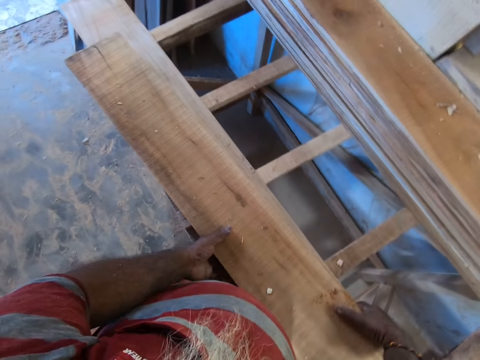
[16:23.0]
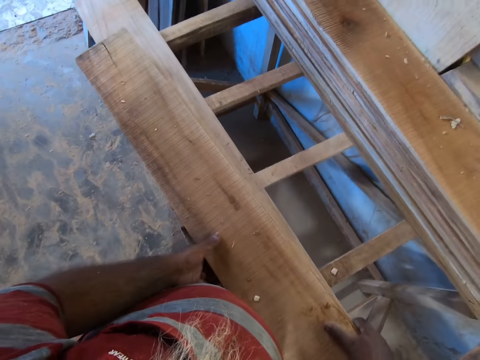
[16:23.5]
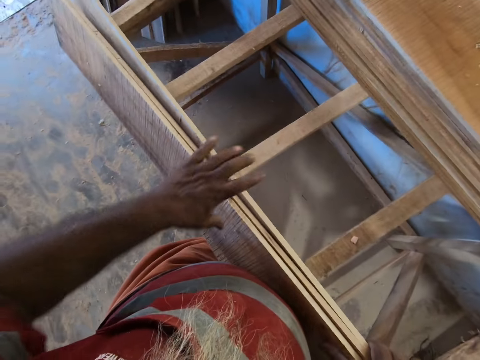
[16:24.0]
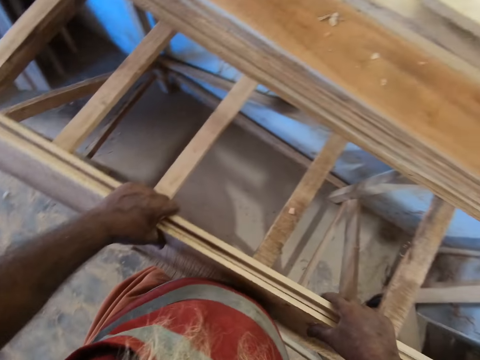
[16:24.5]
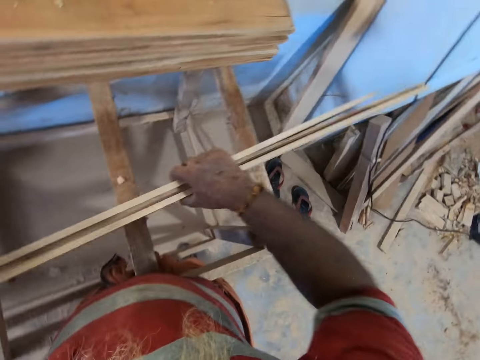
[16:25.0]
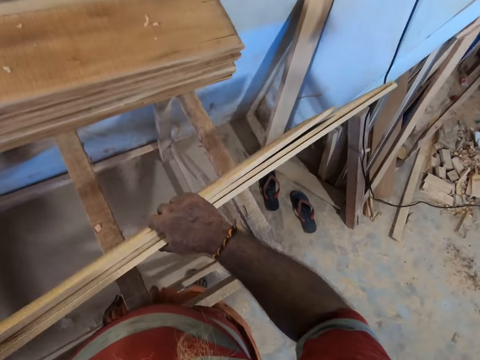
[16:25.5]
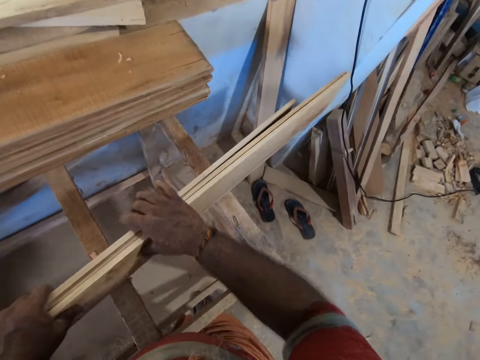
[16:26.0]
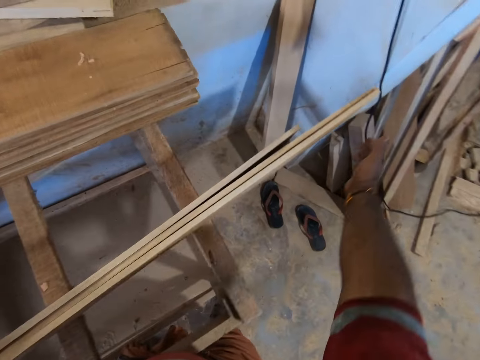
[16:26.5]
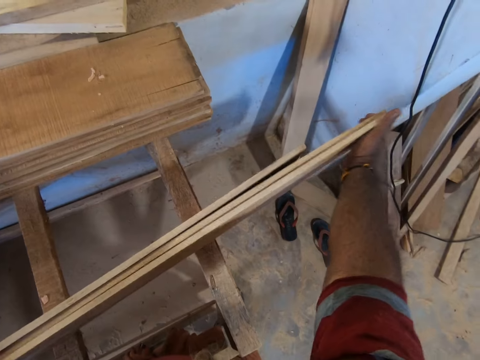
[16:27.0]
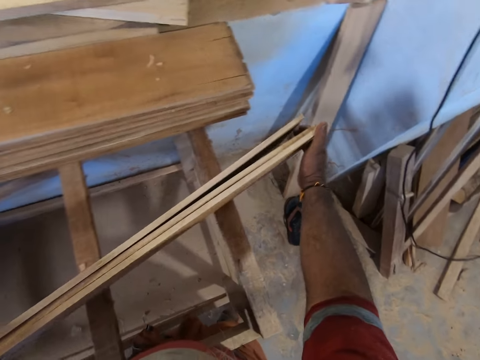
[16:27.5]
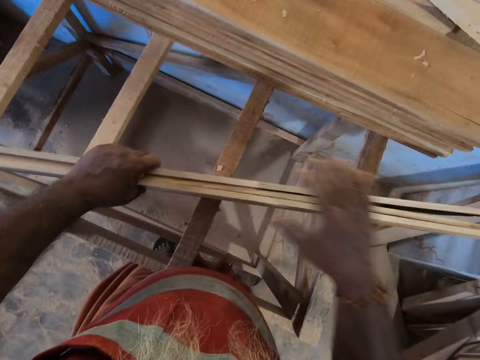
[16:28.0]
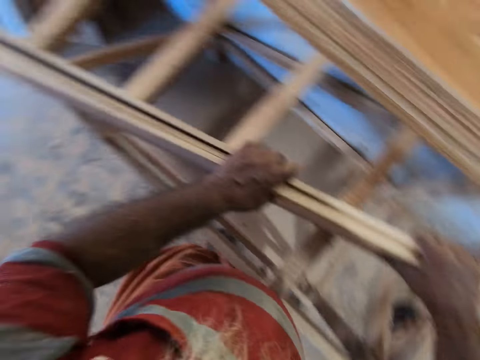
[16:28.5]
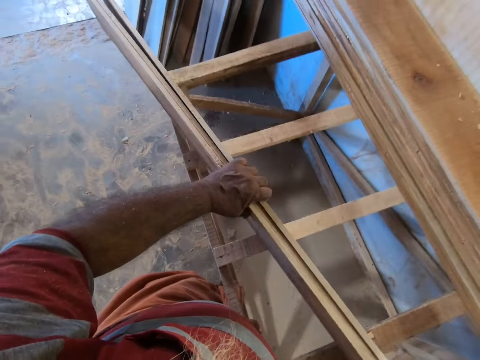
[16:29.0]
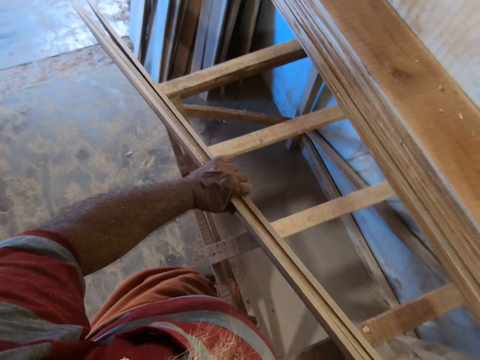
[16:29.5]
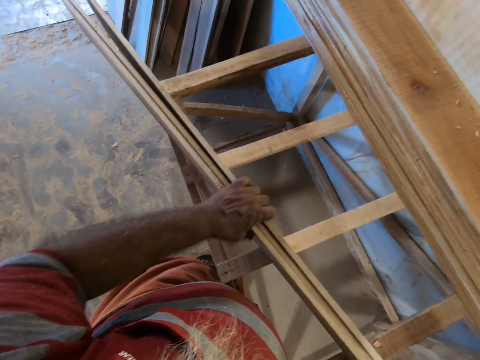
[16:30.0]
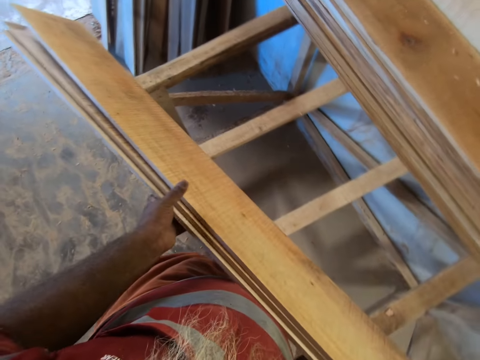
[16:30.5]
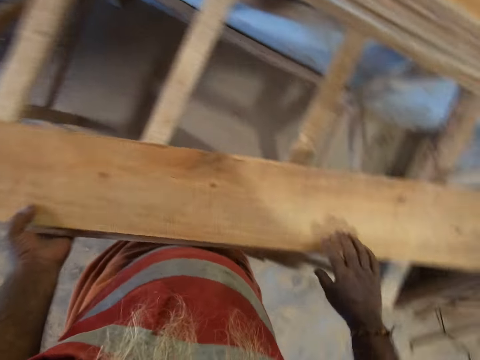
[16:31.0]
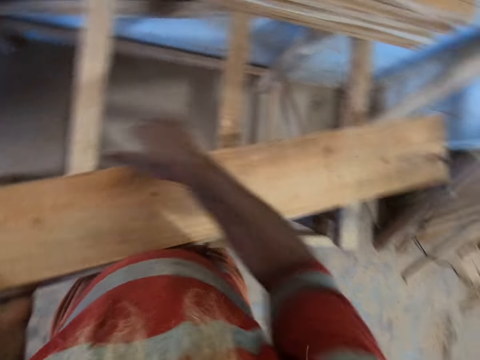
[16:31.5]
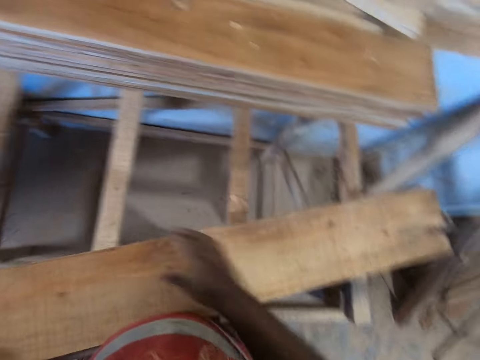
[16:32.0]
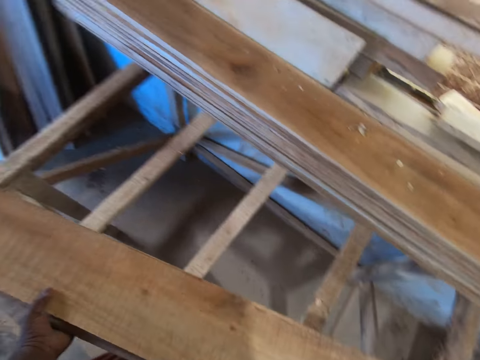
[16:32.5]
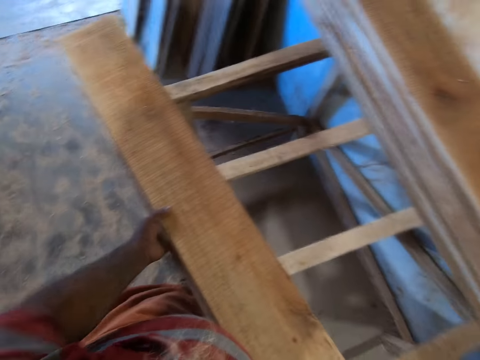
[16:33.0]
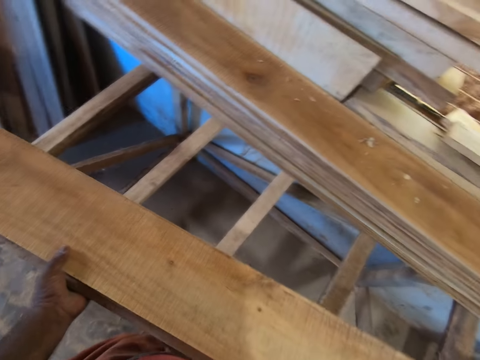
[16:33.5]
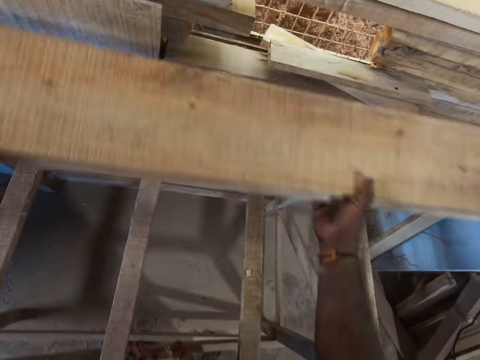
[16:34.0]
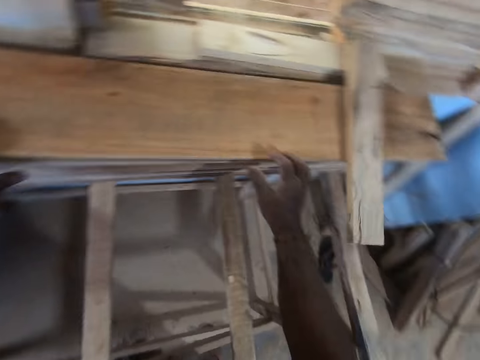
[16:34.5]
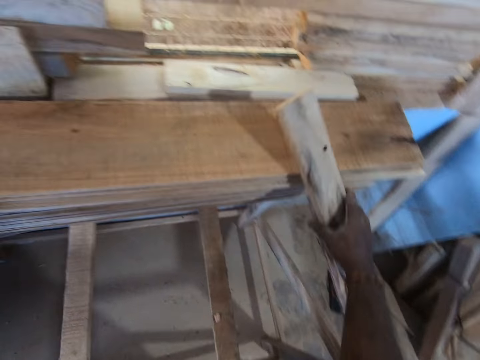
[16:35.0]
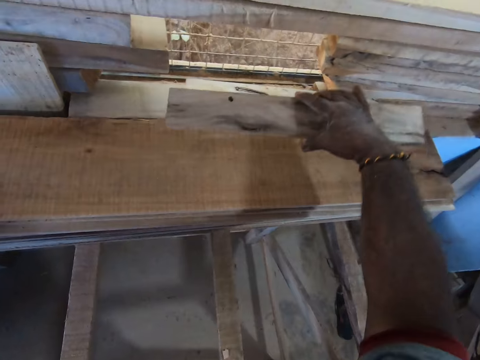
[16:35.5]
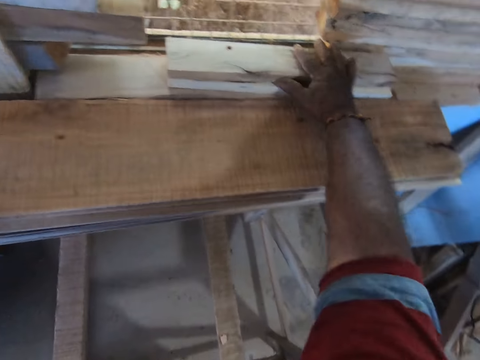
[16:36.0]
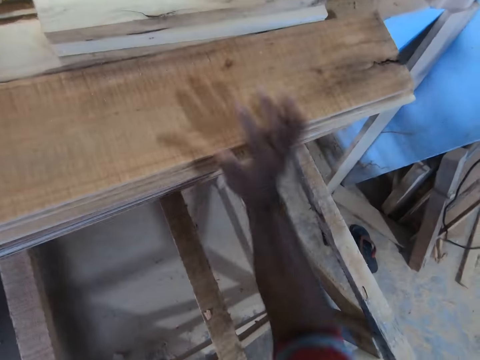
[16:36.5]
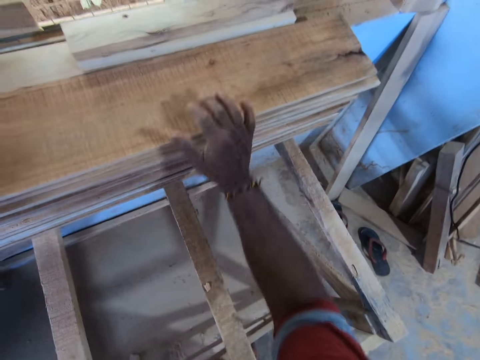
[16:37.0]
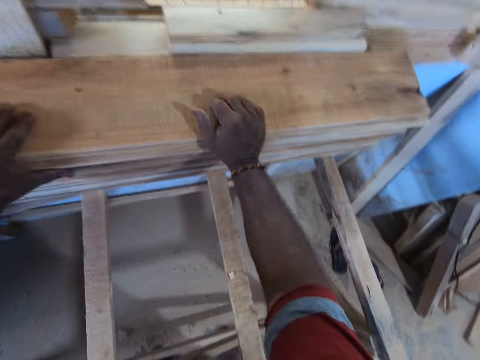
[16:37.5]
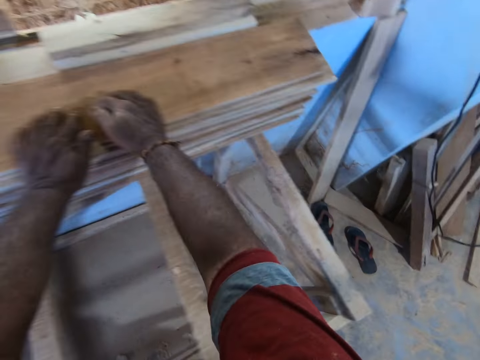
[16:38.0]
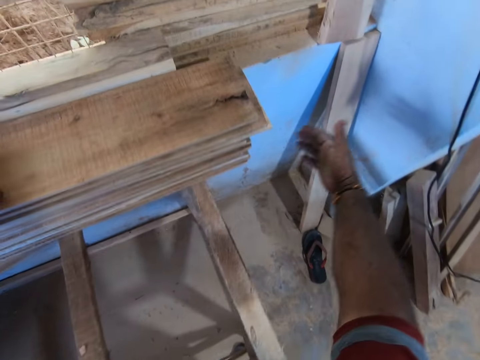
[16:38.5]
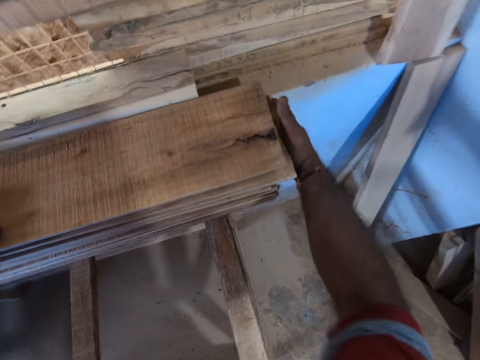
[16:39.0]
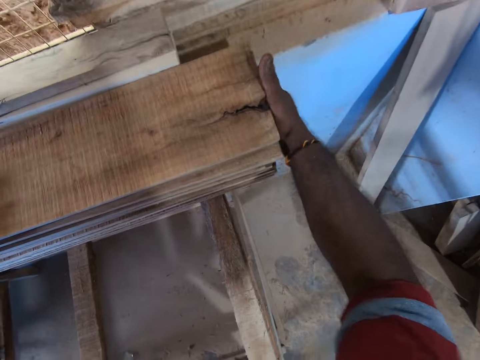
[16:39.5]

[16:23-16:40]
The camera wearer picks some planks or timber on the platform with both hands. He adjusts the planks in both hands. He pushes the timber. He lifts the planks on the platform with both hands. He drops the planks in both hands on the platform. He picks the plank on the platform with his right hand. He drops the plank in his right hand on the platform. He picks a piece of timber and places the piece of timber on the wall. He adjusts the planks on the platform with his right hand. He pushes the timber.

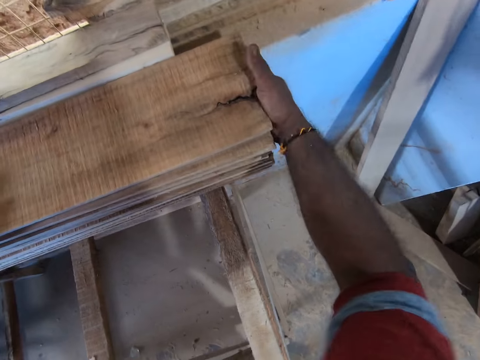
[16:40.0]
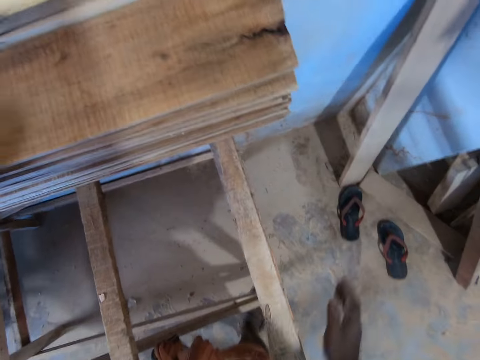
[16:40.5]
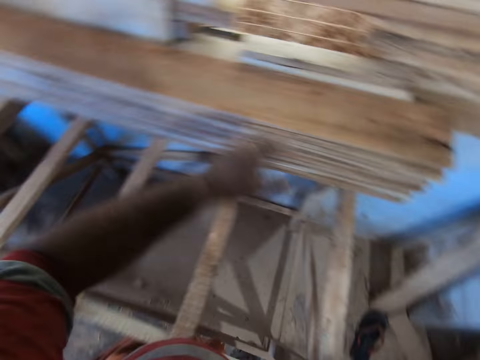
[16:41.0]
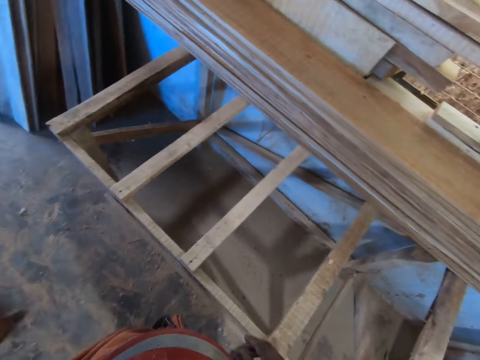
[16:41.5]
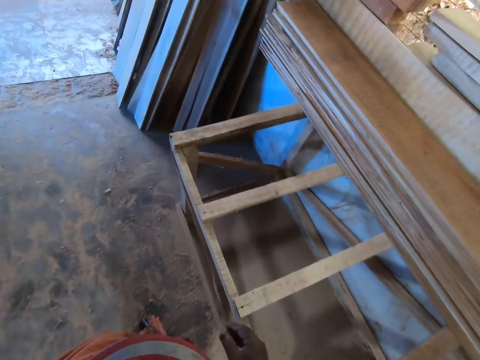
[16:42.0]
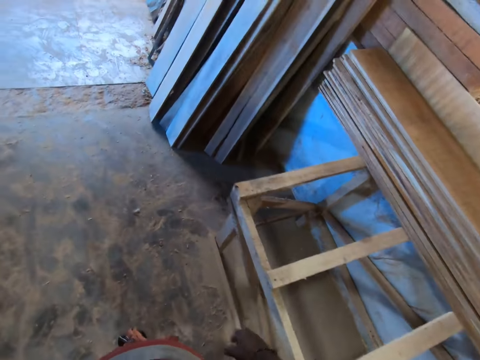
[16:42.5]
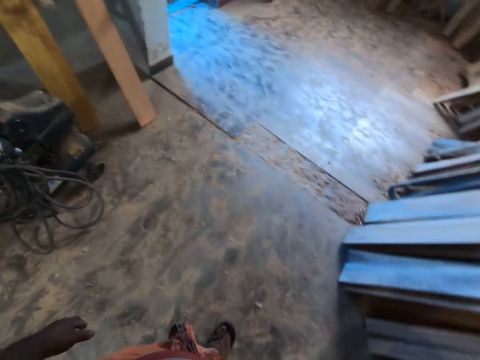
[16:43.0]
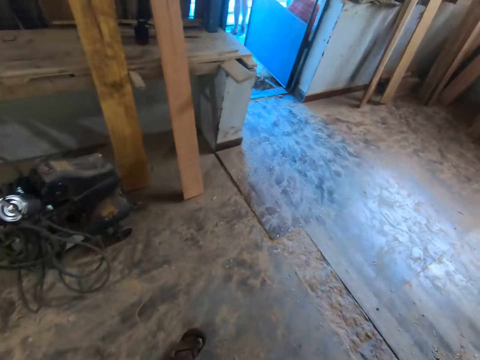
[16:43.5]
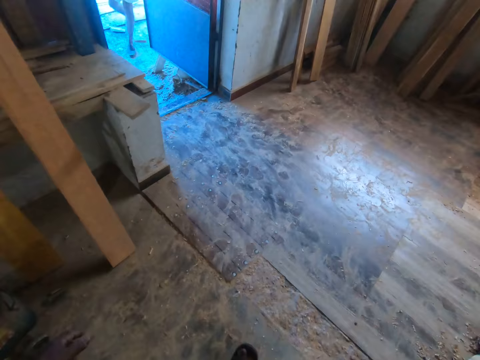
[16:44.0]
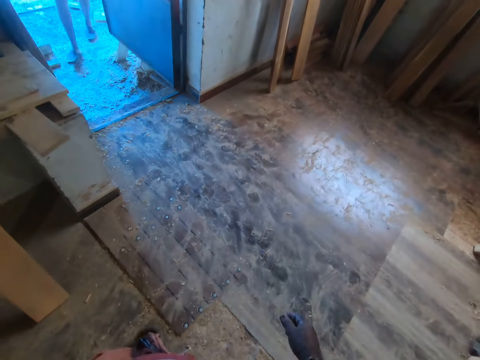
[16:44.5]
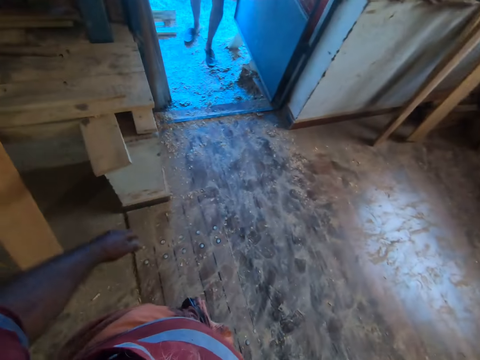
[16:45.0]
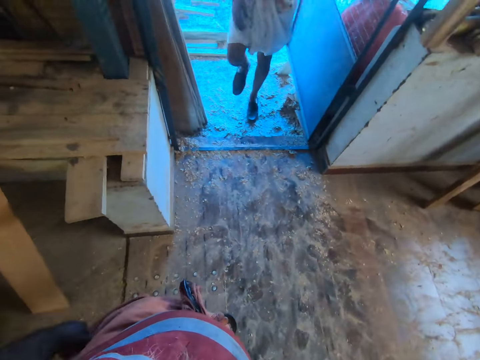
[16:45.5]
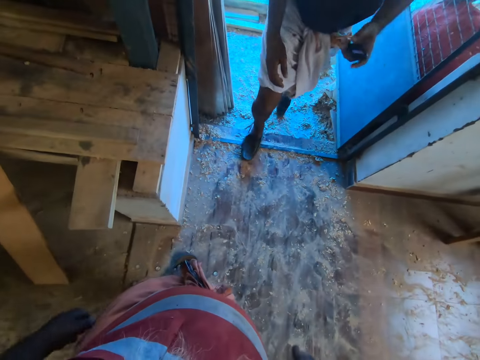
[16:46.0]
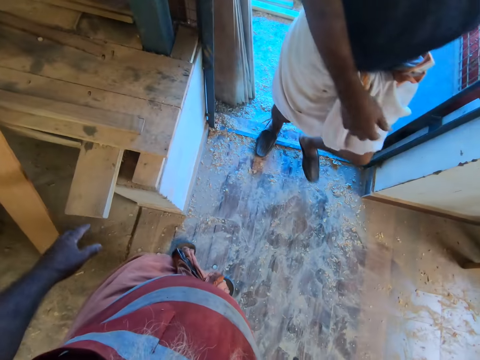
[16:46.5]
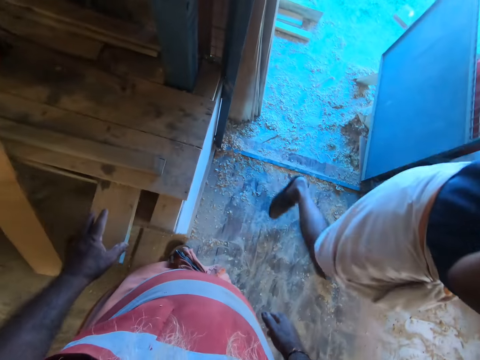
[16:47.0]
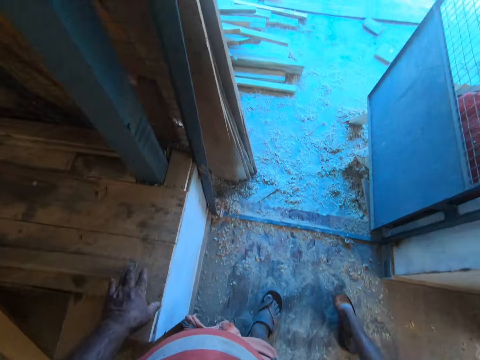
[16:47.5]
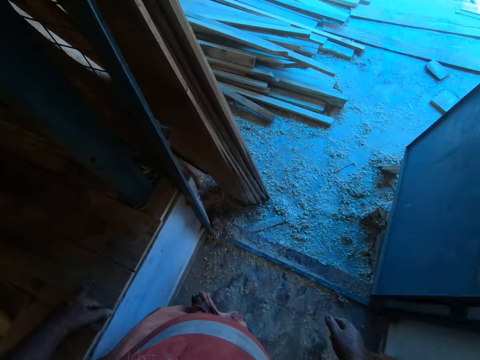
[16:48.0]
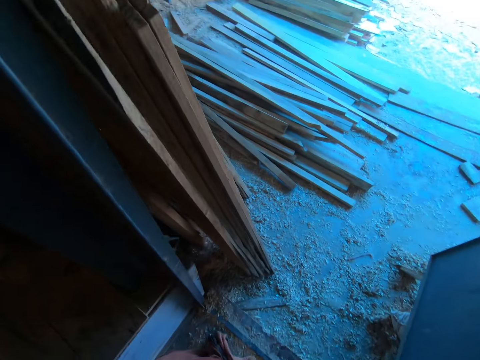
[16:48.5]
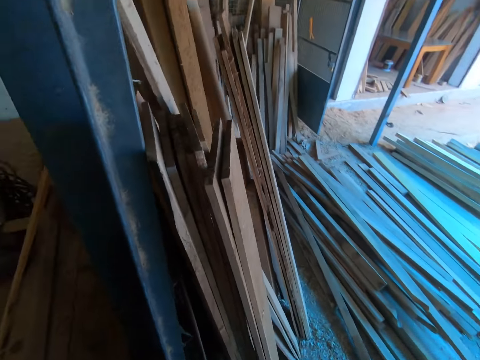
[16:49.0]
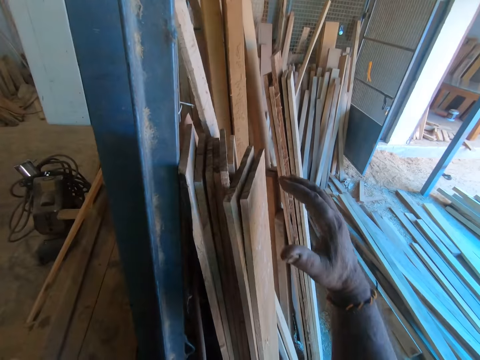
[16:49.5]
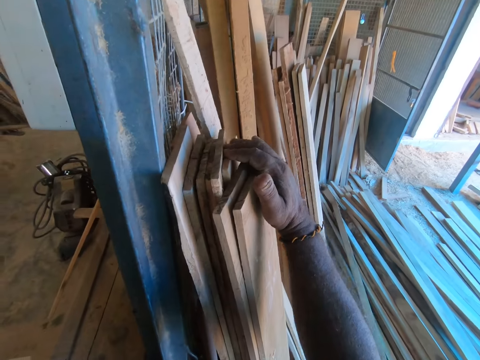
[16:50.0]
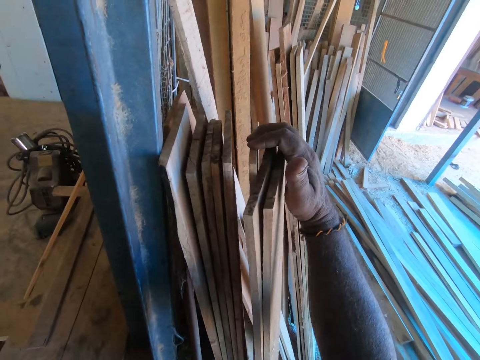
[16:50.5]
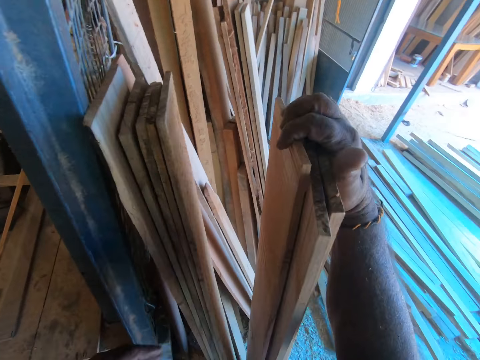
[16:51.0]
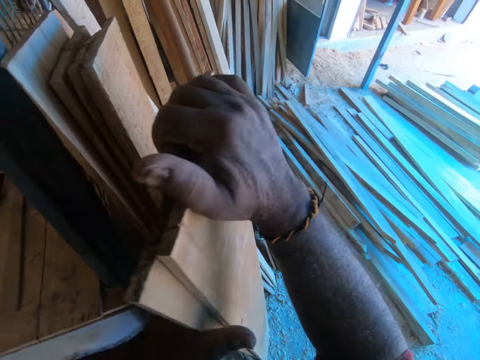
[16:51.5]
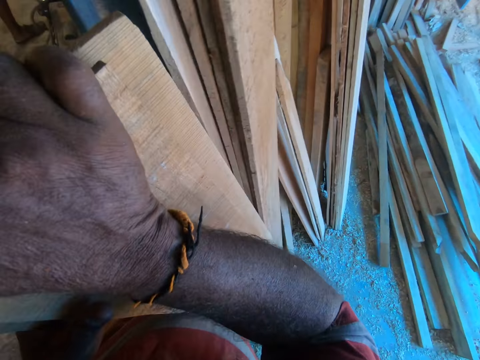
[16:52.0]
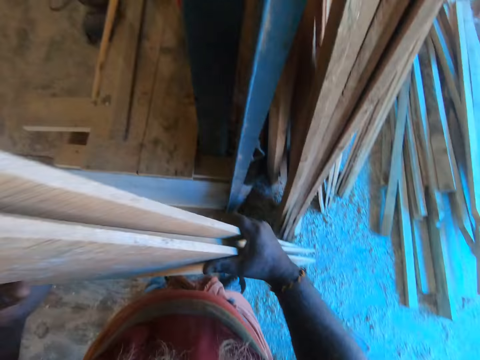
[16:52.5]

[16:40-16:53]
The camera wearer walks towards the door. A person walks in the room. The camera wearer picks some planks or timber at the wall with his right hand. He touches the timber. He picks some planks at the wall with both hands.
